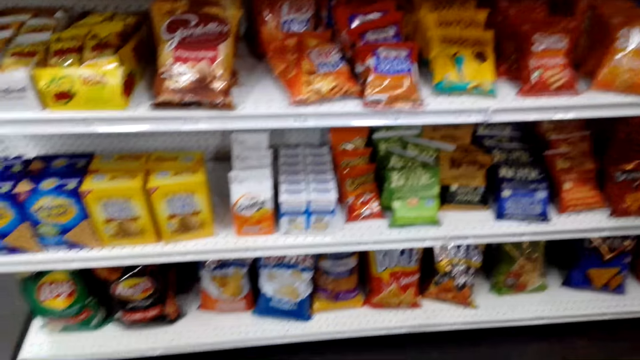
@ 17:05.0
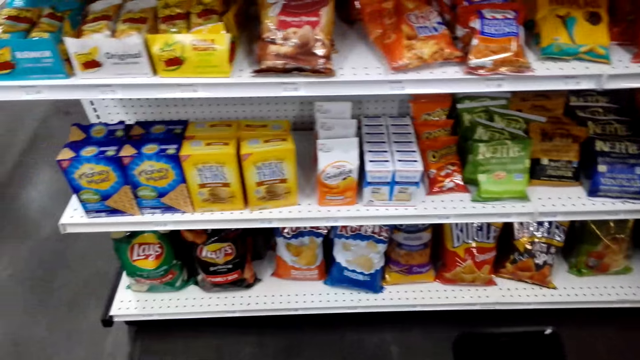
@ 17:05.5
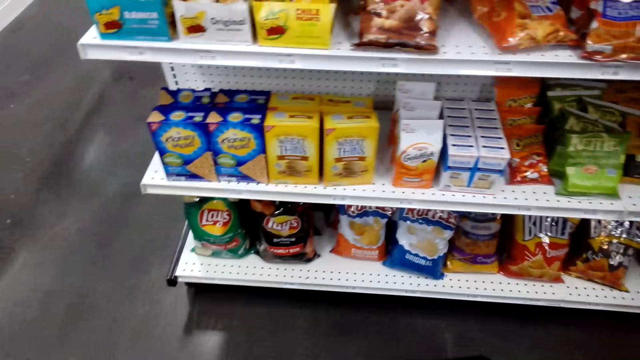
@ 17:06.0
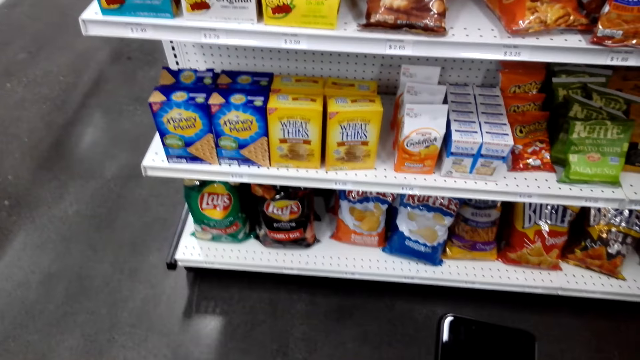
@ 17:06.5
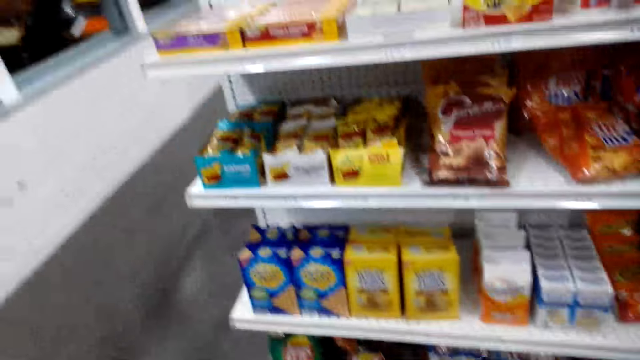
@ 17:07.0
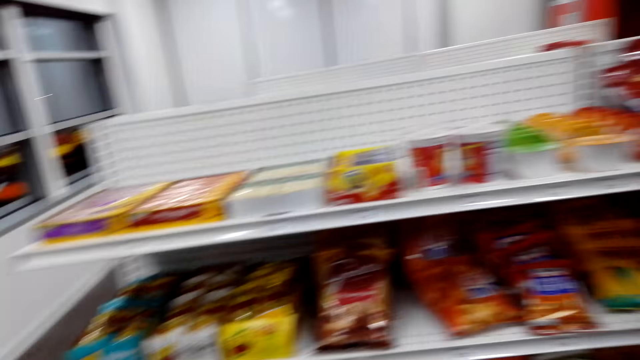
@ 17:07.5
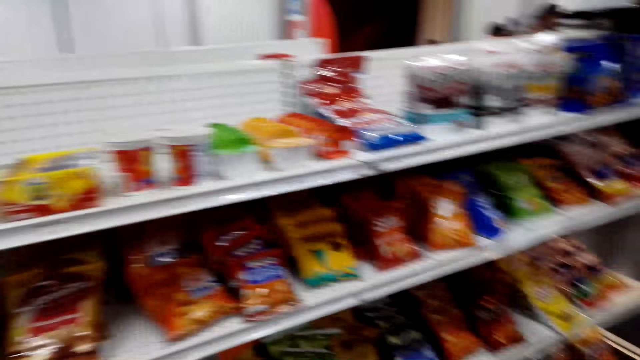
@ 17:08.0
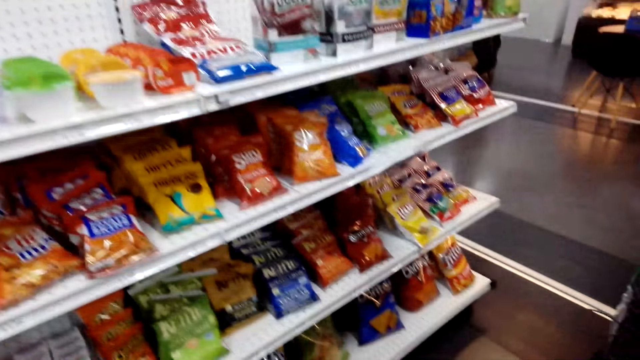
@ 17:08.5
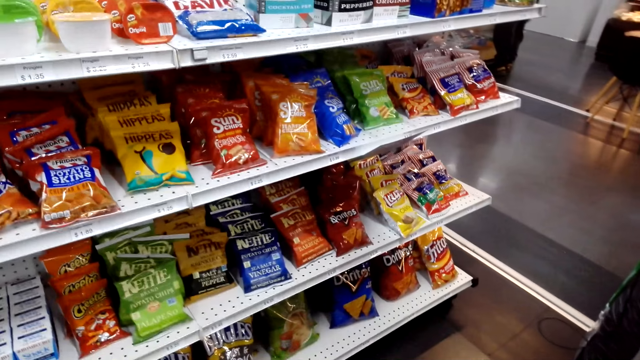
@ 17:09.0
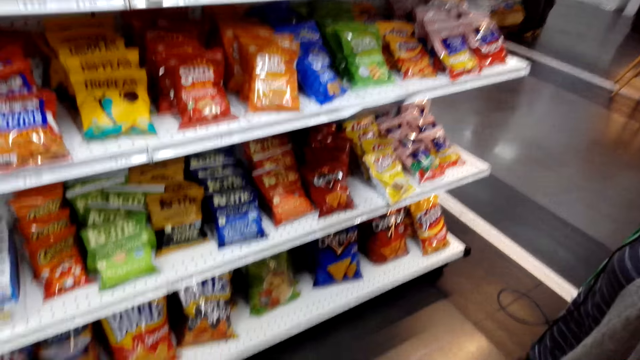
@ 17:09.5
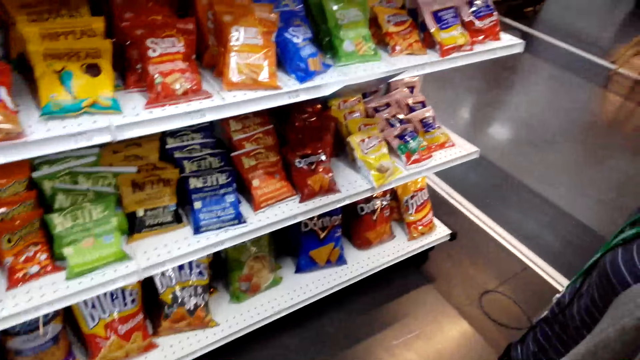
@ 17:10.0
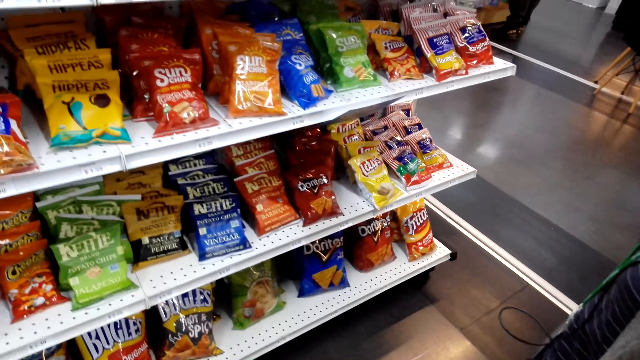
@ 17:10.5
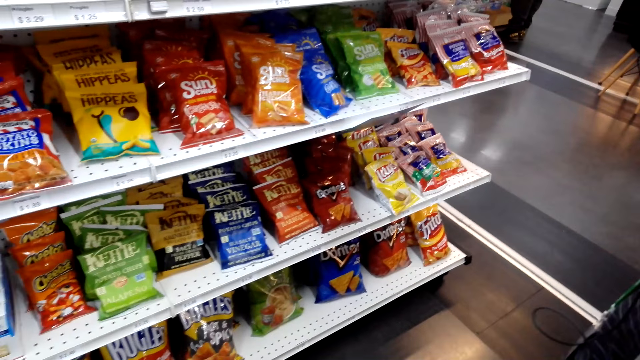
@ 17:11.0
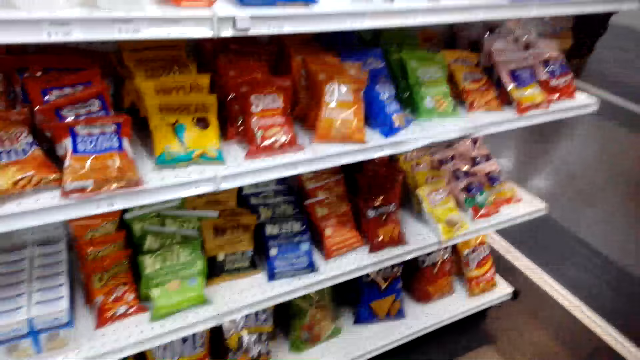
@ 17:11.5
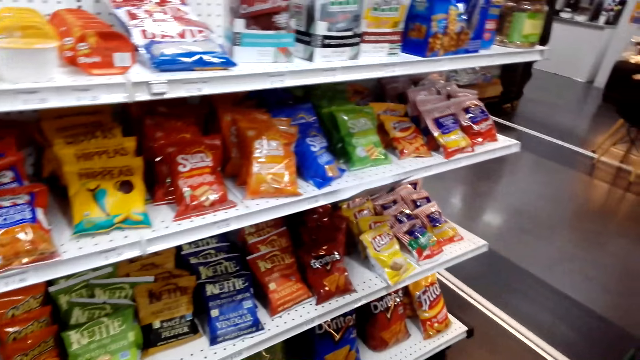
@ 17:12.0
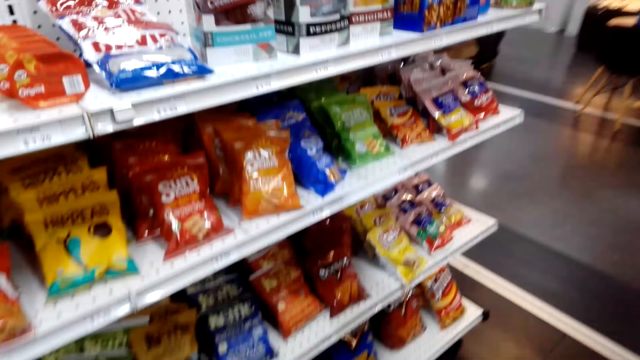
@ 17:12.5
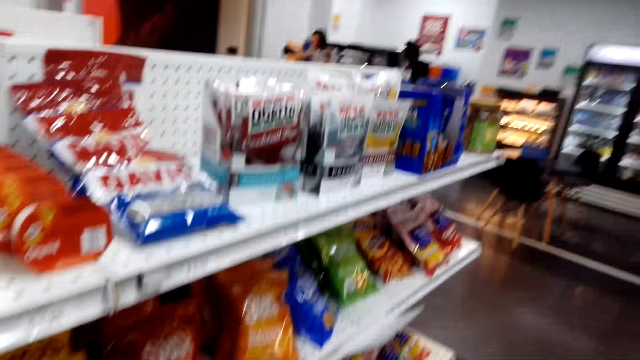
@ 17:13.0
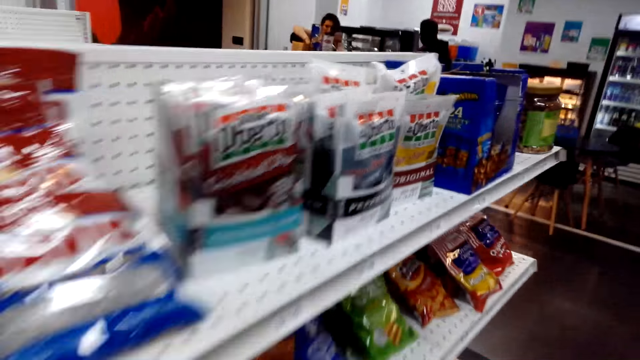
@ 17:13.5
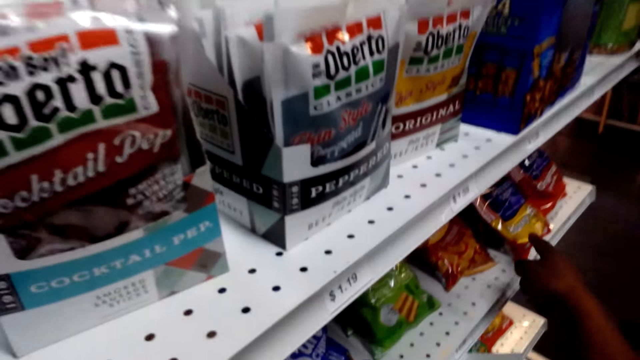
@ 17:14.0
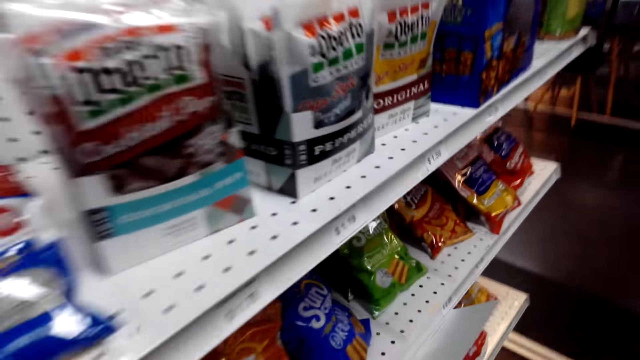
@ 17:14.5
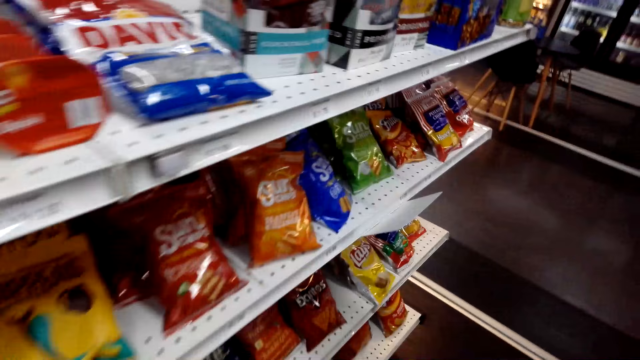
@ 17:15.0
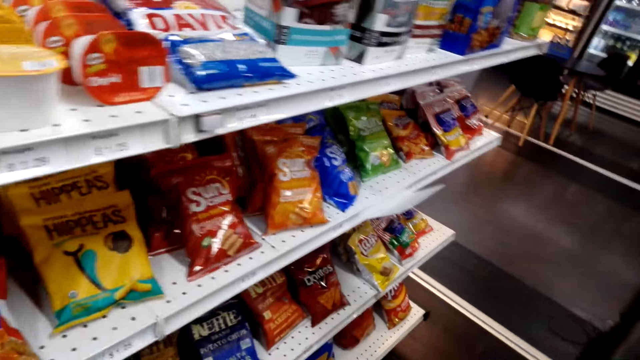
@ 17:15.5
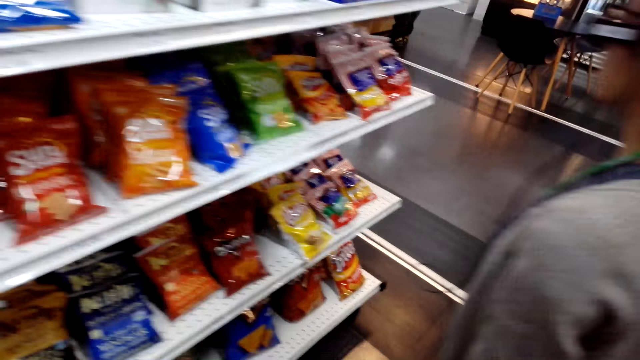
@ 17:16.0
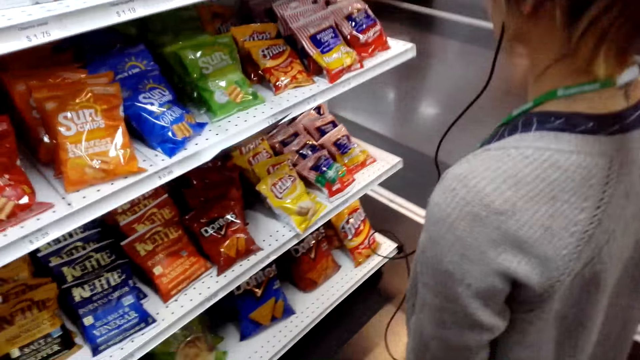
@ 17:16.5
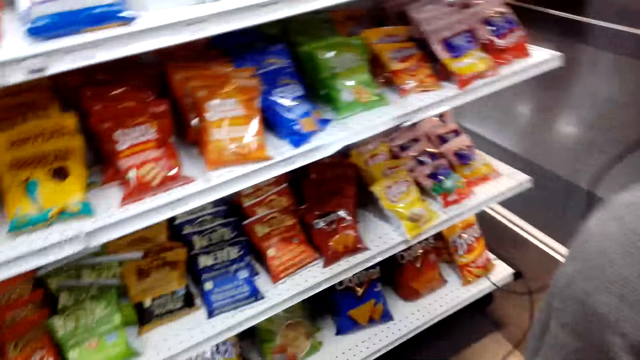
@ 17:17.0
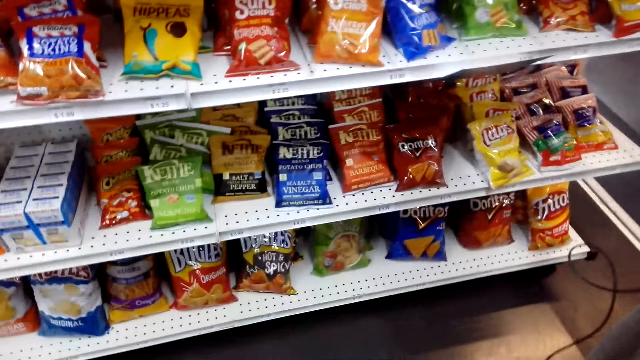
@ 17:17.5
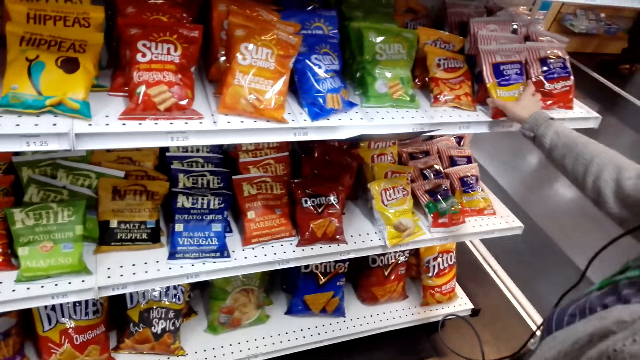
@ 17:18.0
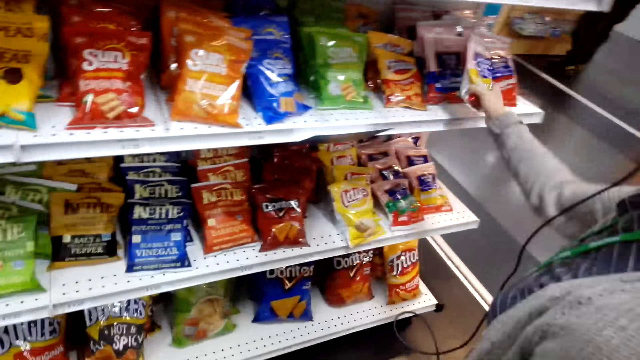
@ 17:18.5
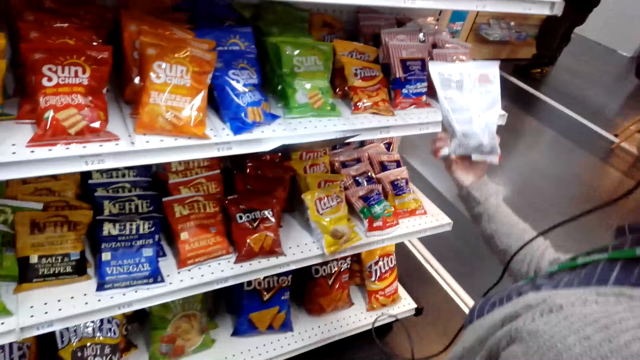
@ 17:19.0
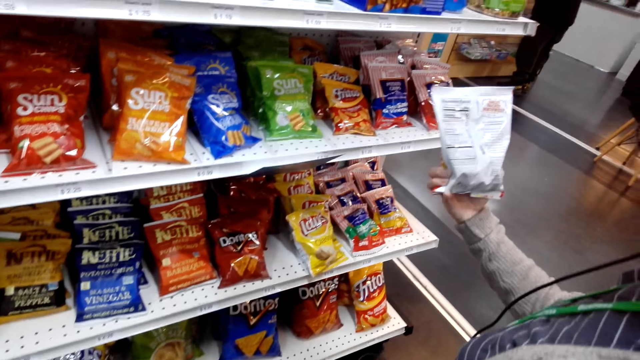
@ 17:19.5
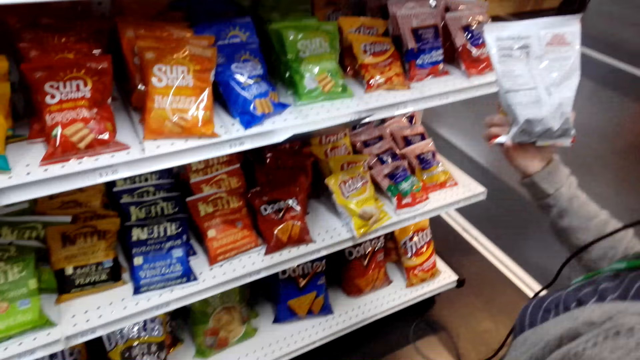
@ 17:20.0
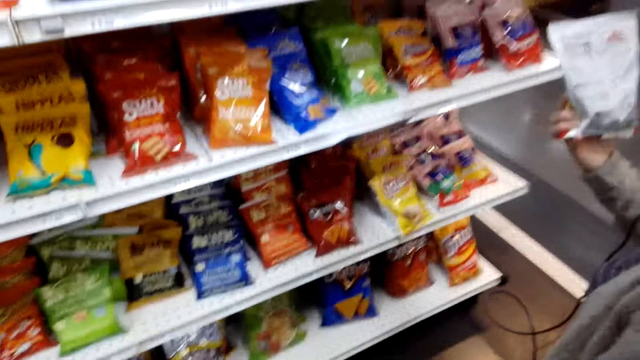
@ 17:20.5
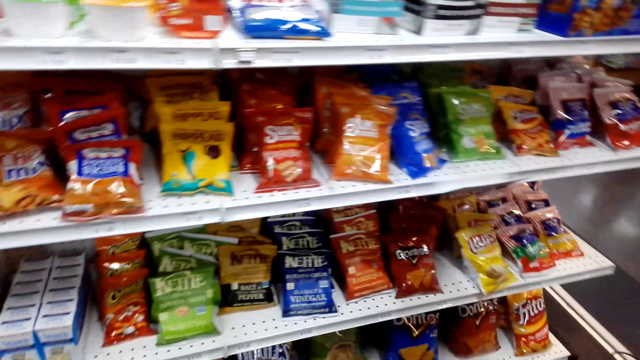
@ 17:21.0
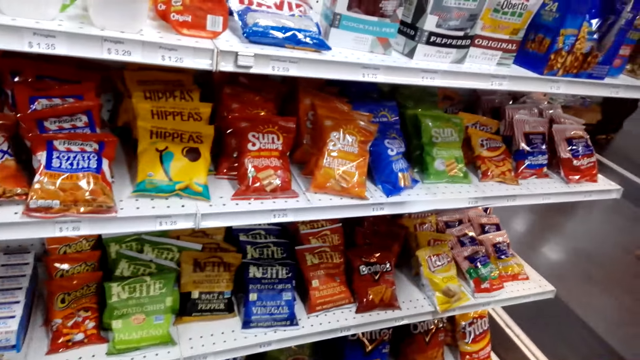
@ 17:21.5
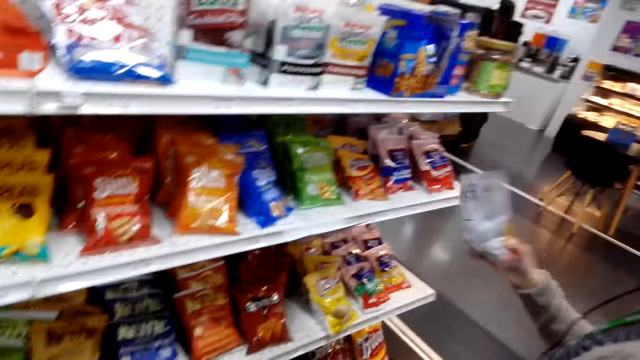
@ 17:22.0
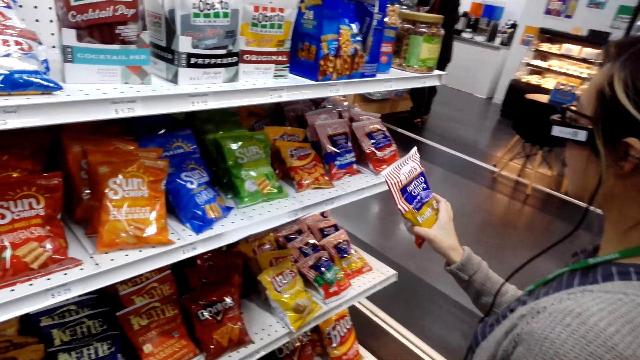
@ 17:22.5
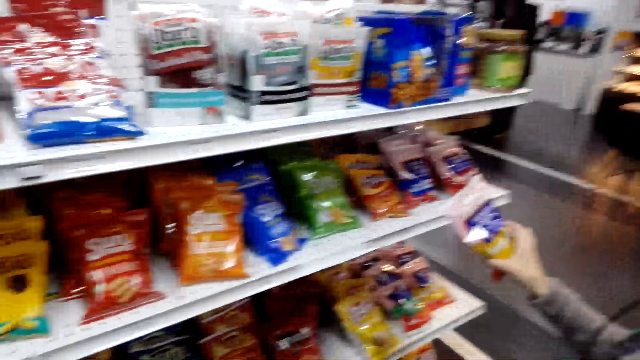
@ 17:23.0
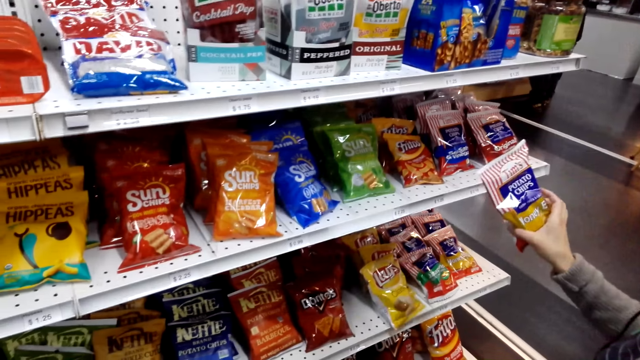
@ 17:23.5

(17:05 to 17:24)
The camera wearer points at the potato chips. A woman picks up the potato chips.

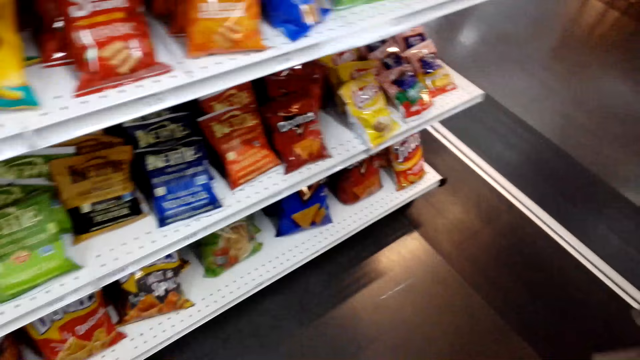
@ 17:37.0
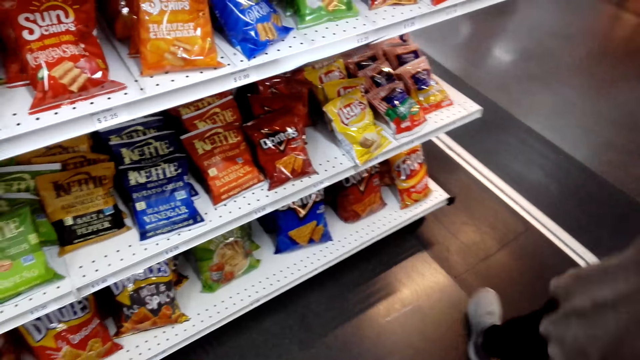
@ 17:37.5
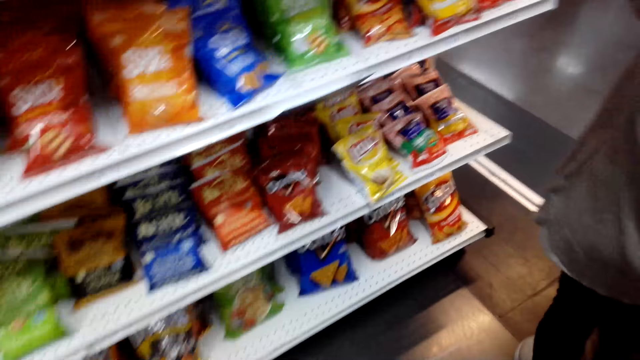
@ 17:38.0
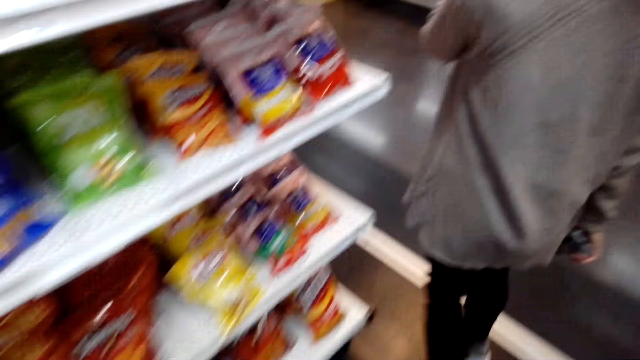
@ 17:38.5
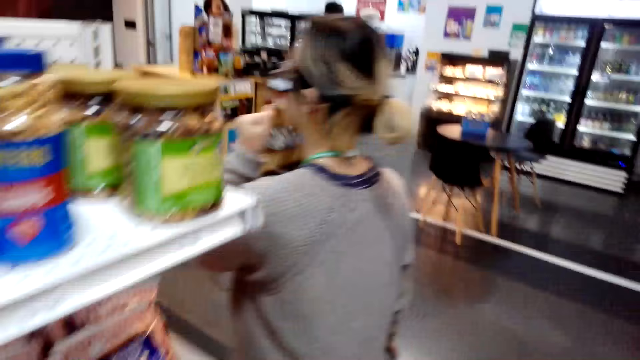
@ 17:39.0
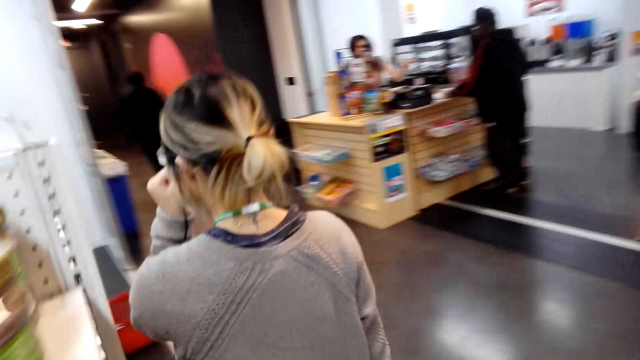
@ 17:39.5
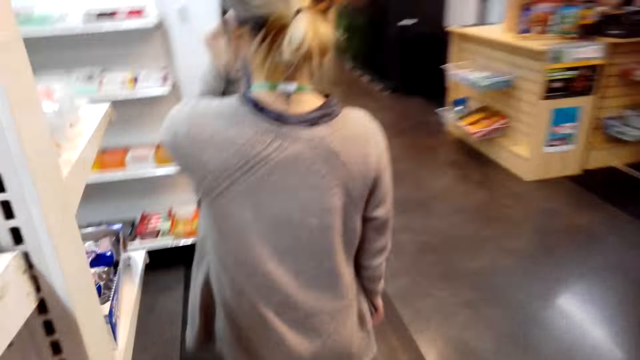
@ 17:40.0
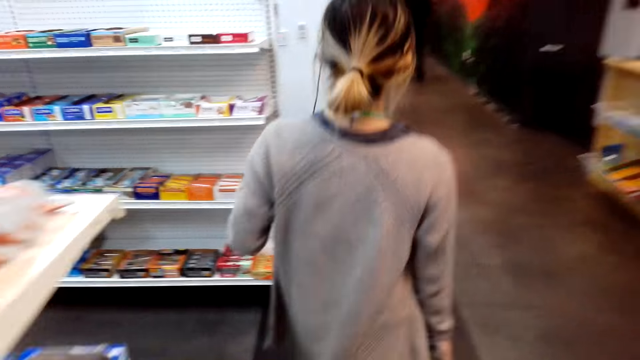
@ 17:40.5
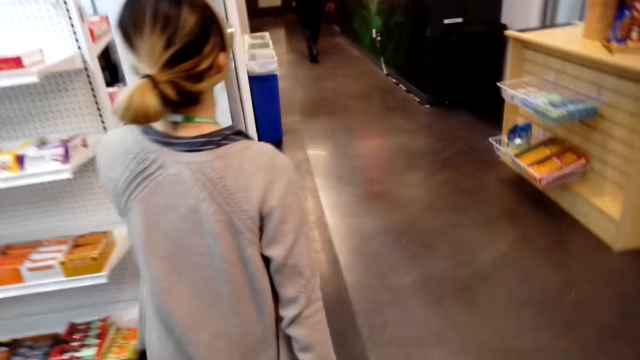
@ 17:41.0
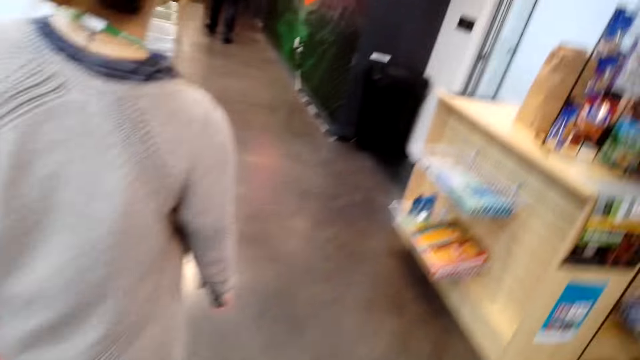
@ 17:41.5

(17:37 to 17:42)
A woman walks around the supermarket. The camera wearer walks in the supermarket. The camera wearer and the woman walk to the cloth shop.
